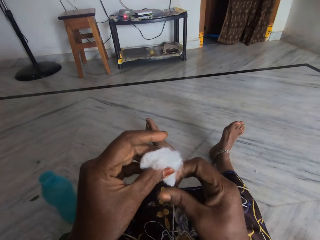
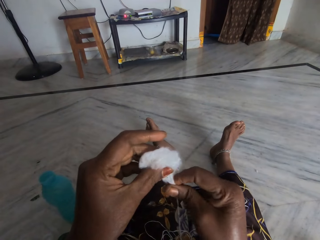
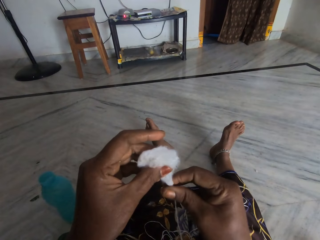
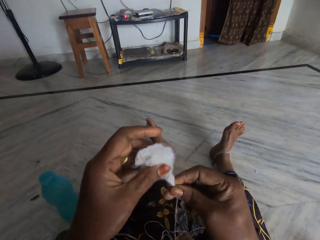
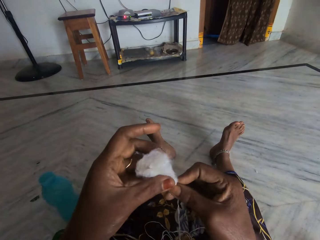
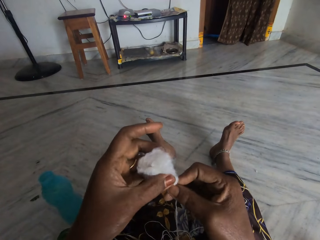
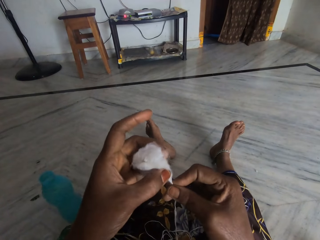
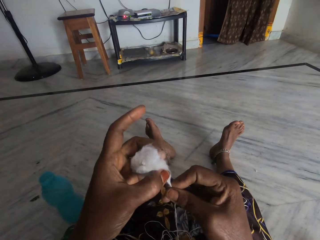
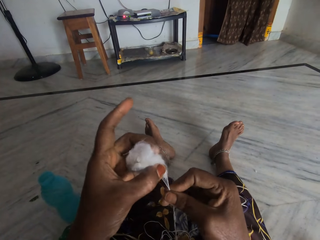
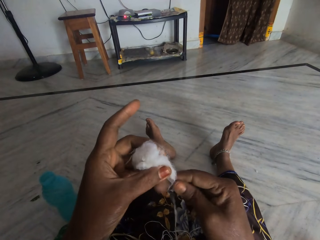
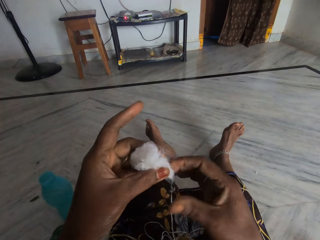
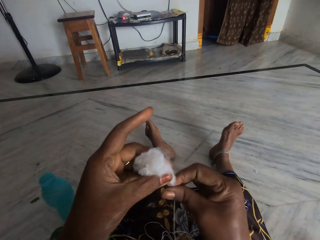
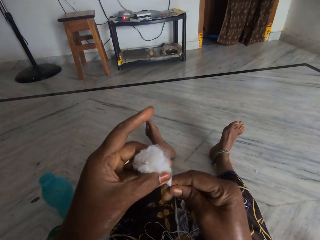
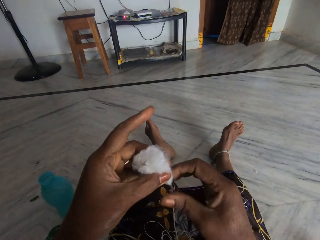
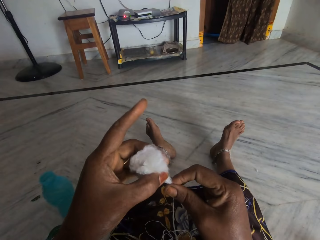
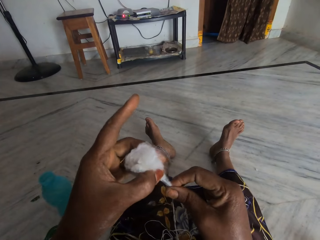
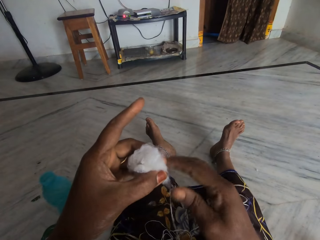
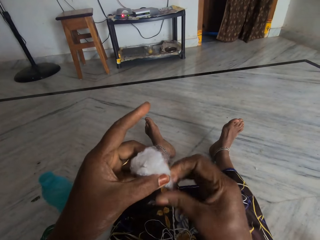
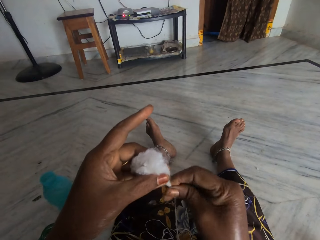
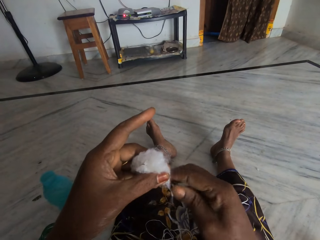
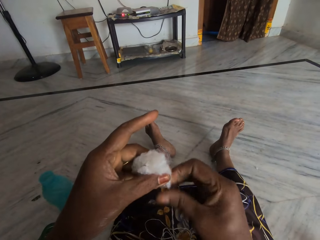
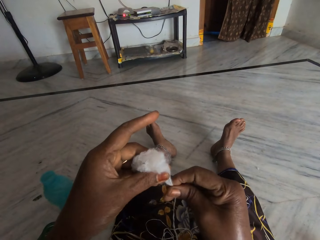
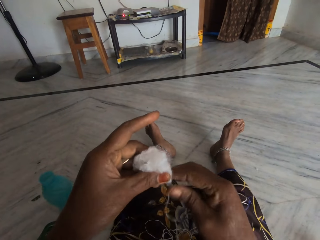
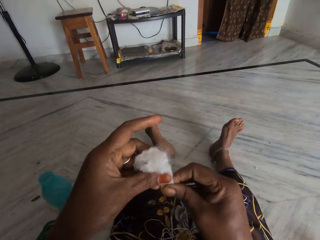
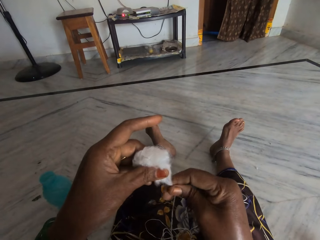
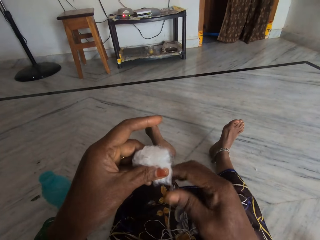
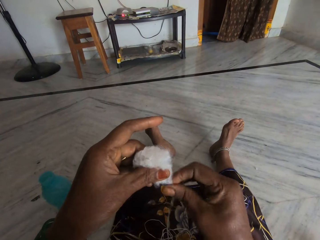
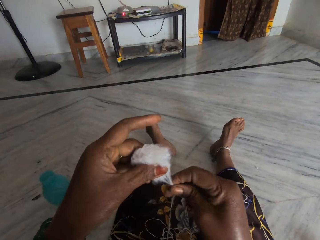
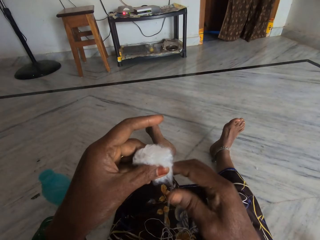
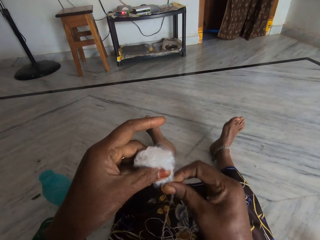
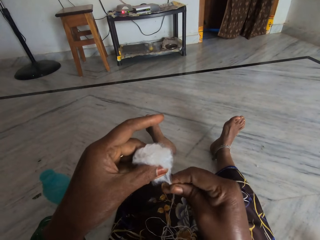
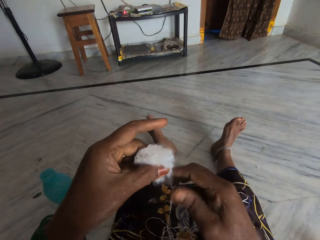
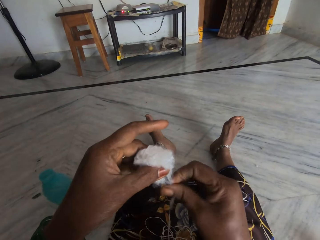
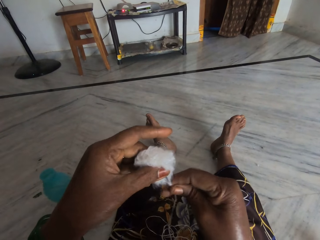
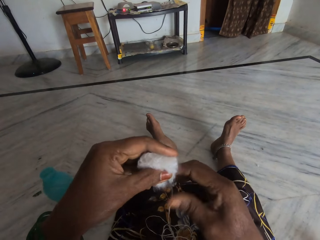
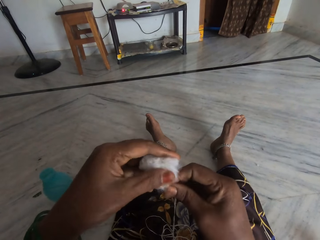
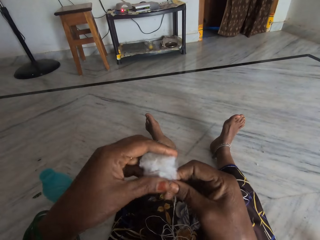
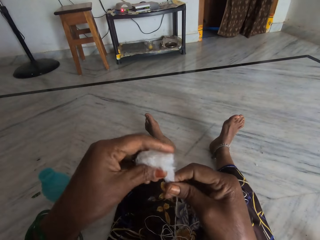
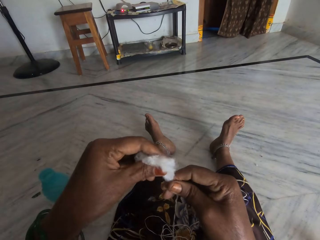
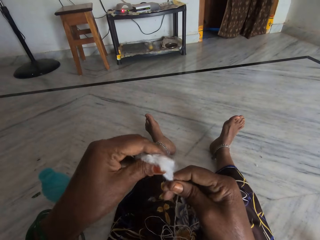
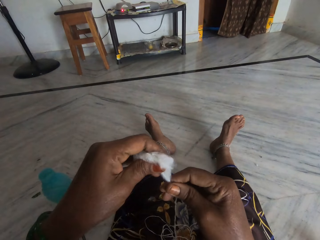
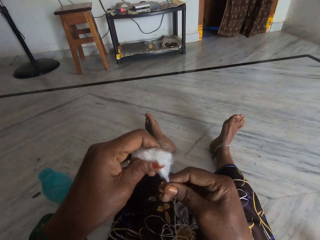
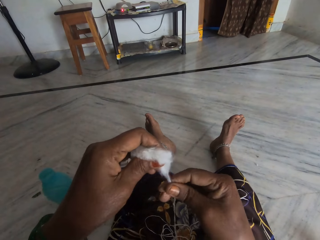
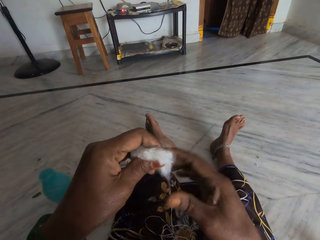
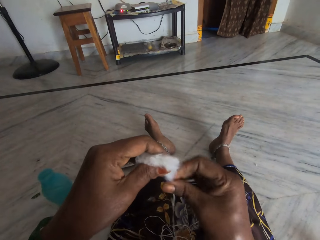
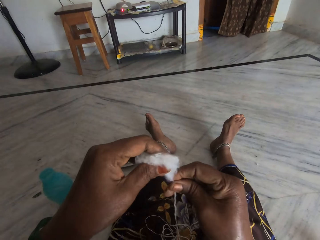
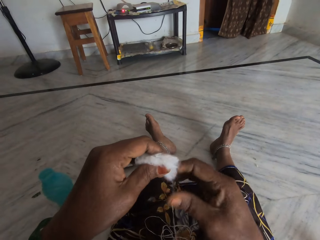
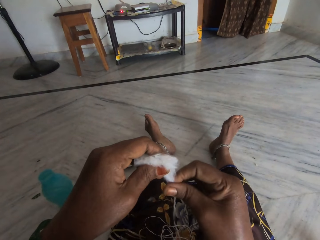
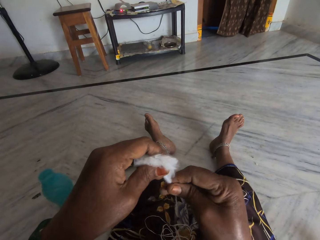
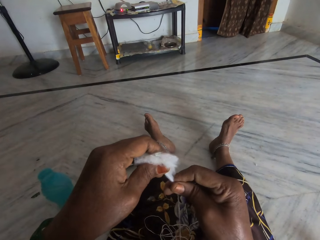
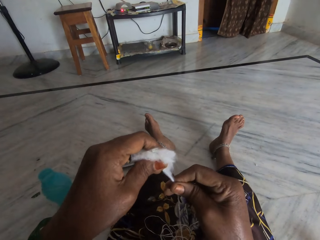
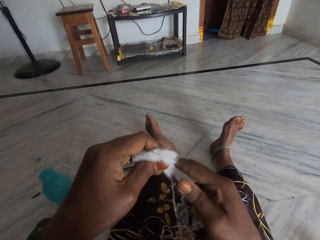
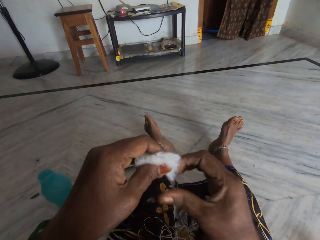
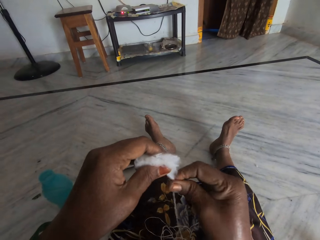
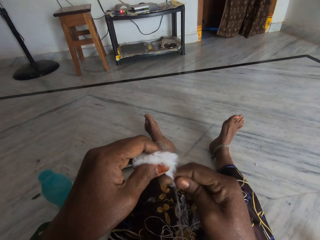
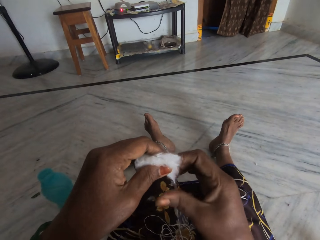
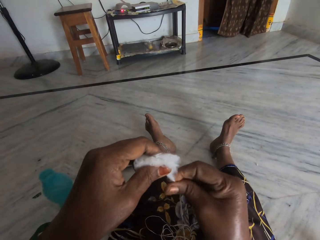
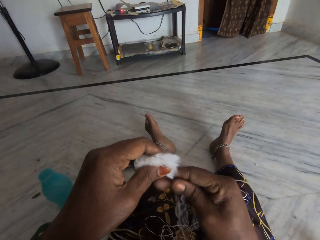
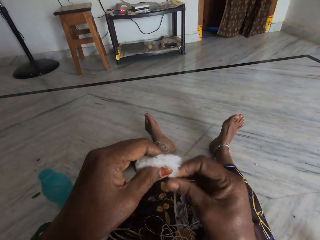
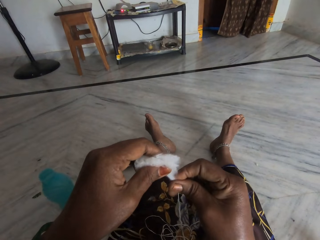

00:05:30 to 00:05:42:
The camera wearer pulls the cotton and twists the cotton into a thread. They press the cotton.

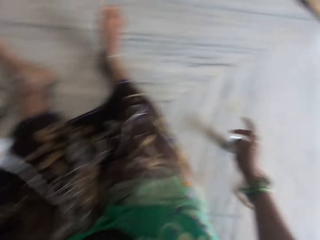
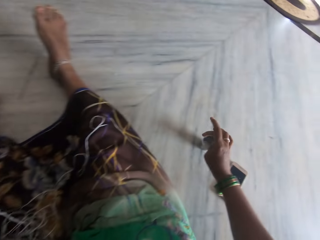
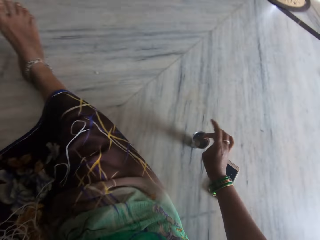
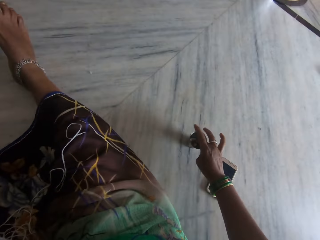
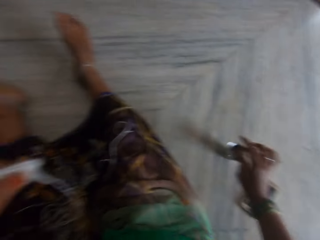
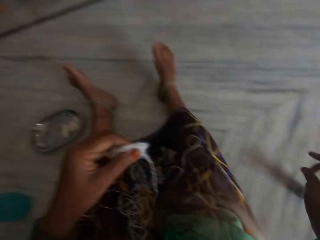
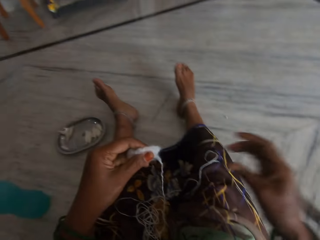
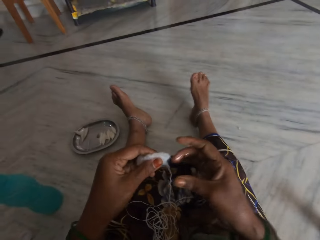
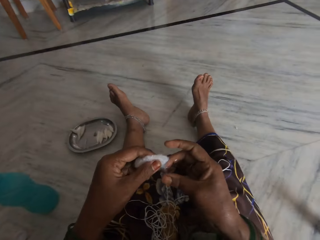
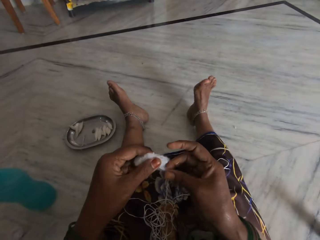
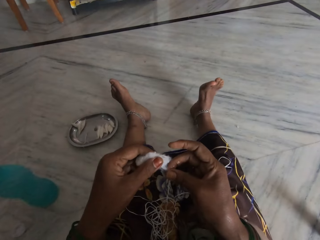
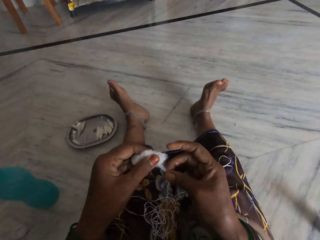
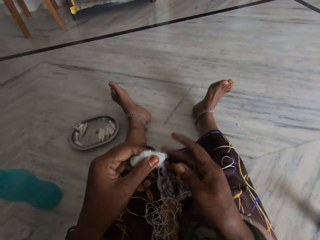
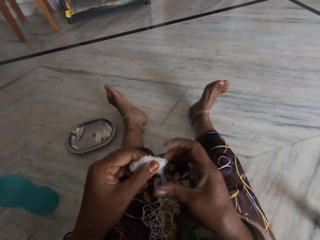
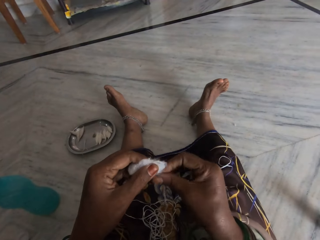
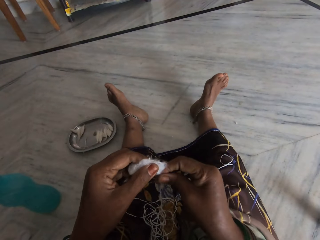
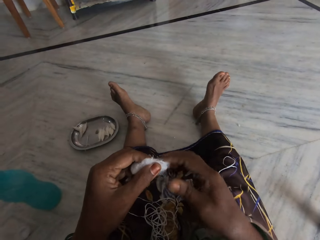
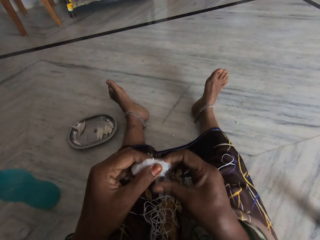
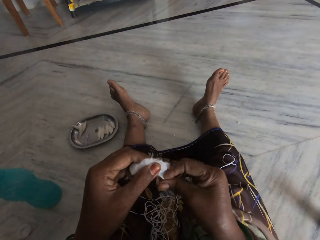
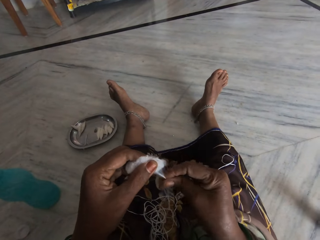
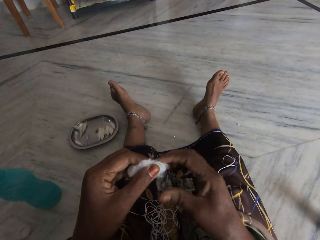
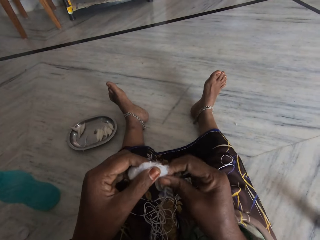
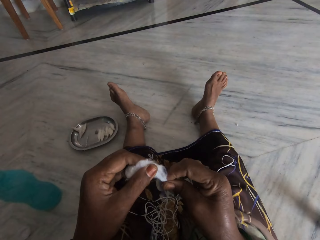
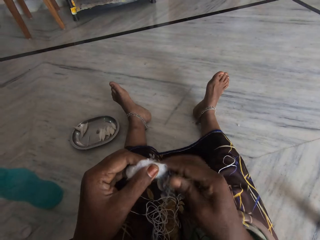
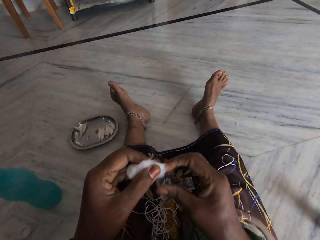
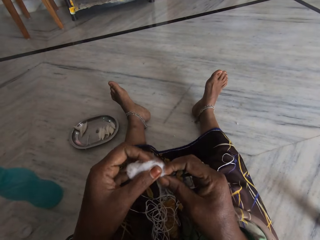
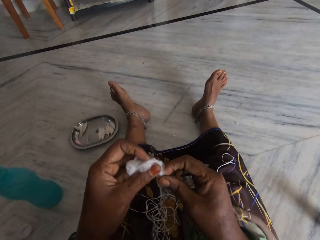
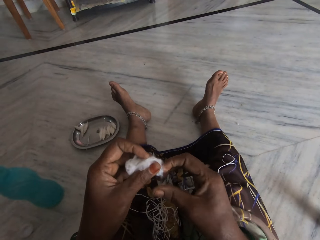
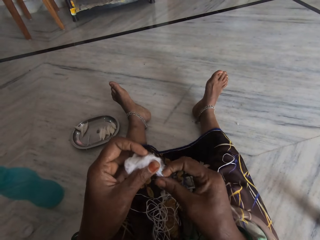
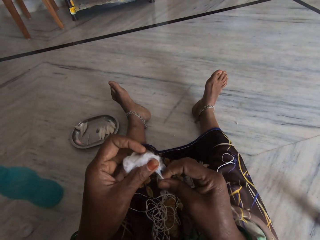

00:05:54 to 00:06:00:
The camera wearer dips her finger into a liquid in a small metal cup. She rolls the cotton and twists the cotton into a thread.

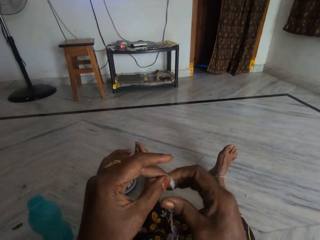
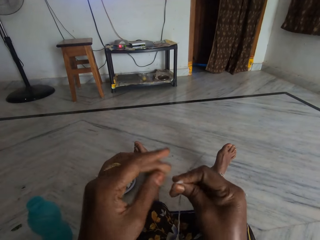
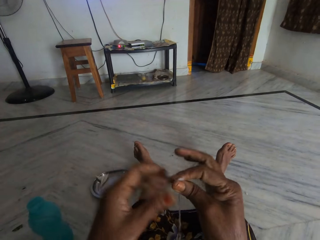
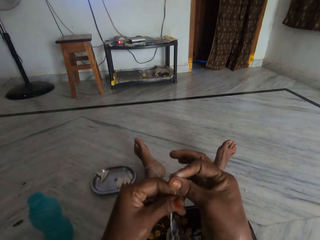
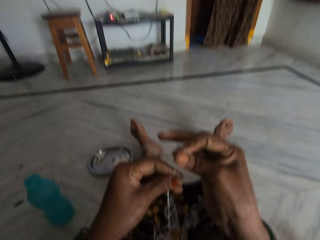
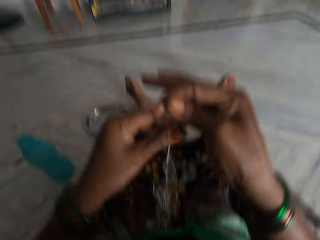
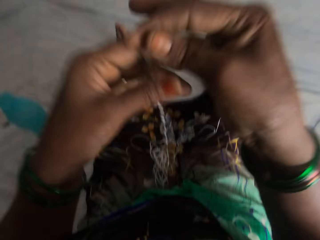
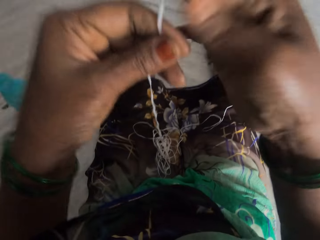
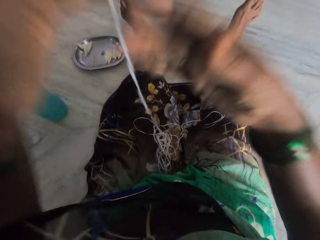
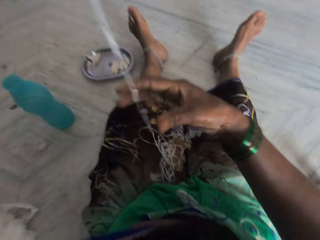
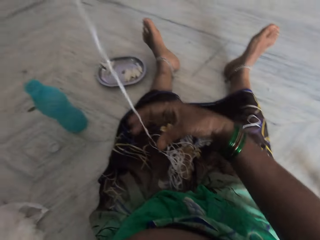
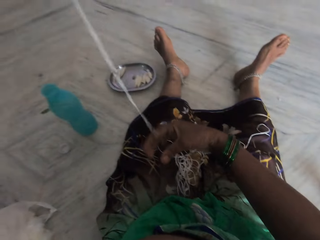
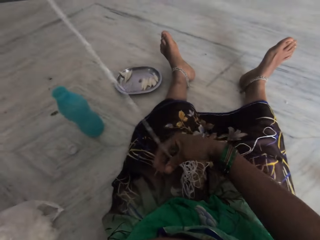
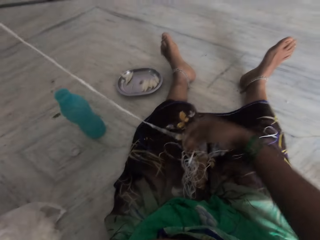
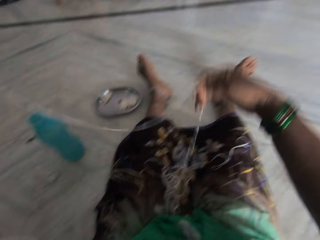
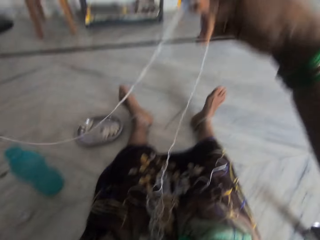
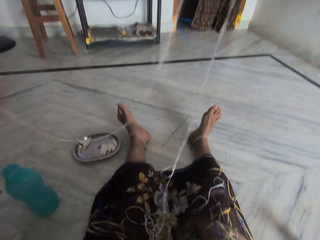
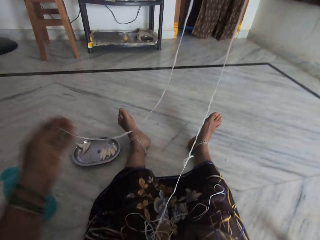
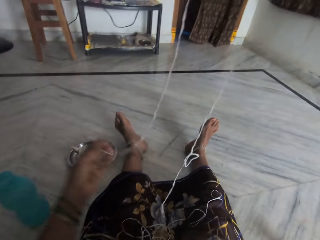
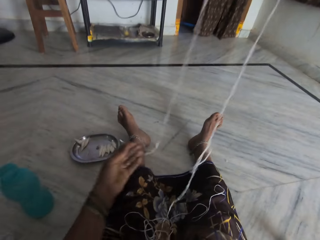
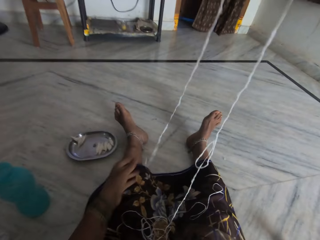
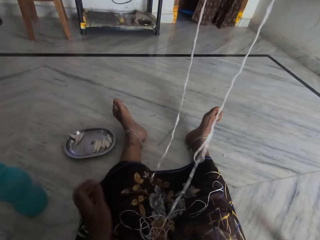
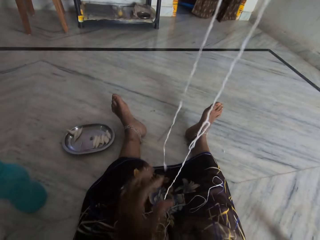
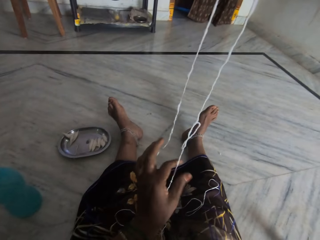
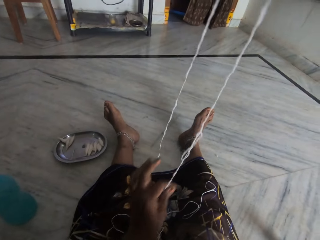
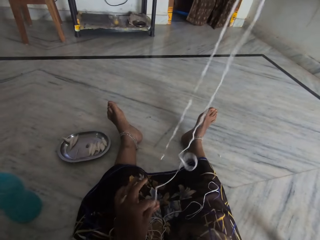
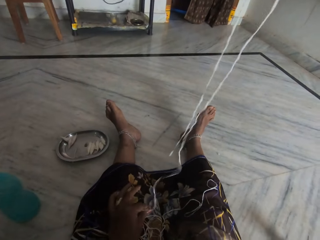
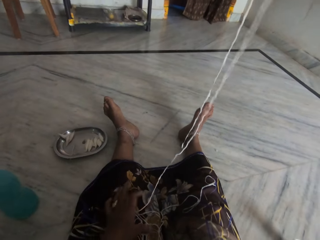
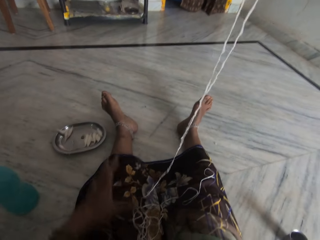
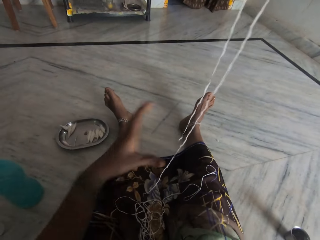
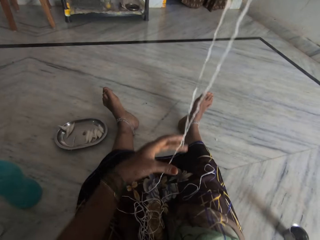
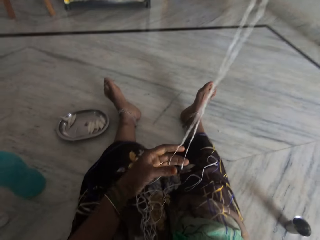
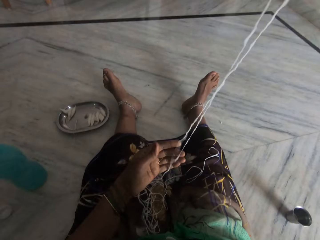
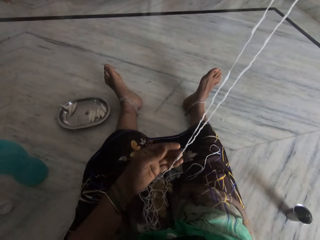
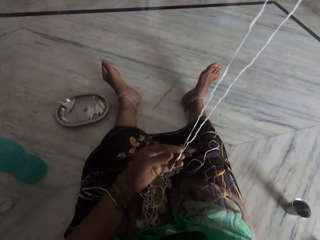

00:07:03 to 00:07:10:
The camera wearer spreads out the cotton. She takes the cotton thread from her lap.
